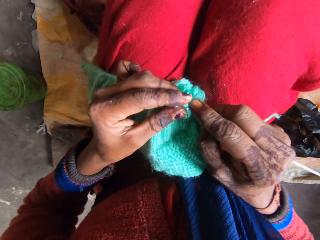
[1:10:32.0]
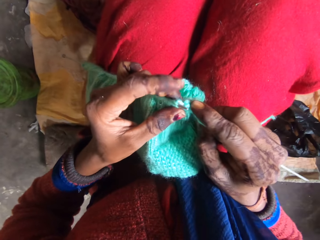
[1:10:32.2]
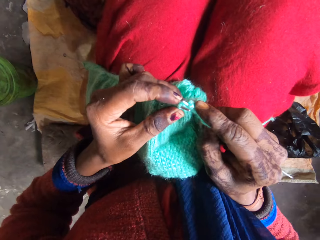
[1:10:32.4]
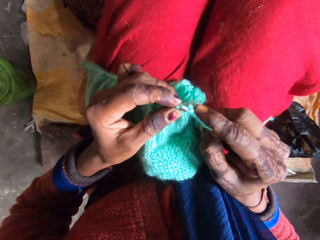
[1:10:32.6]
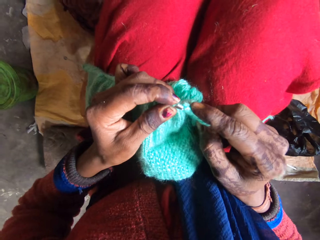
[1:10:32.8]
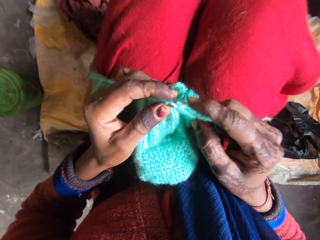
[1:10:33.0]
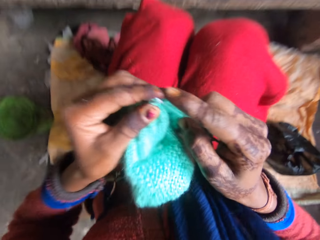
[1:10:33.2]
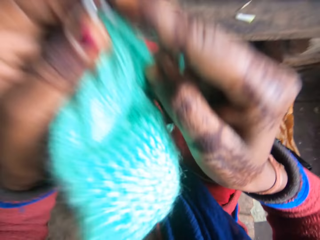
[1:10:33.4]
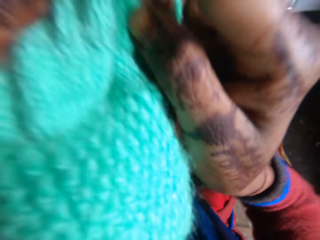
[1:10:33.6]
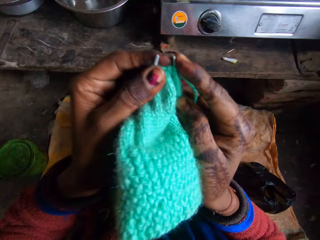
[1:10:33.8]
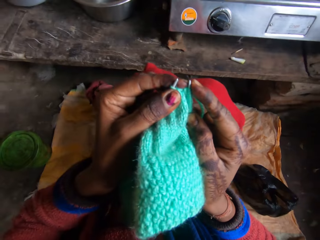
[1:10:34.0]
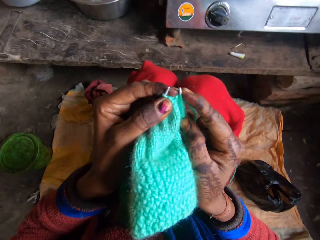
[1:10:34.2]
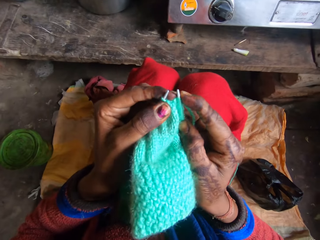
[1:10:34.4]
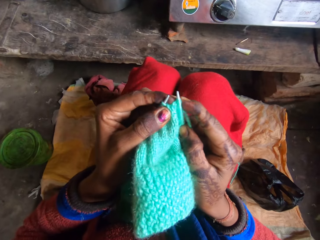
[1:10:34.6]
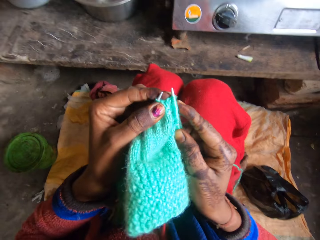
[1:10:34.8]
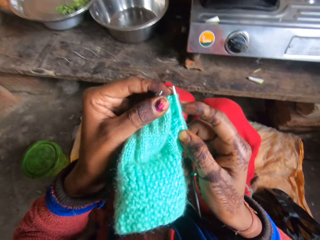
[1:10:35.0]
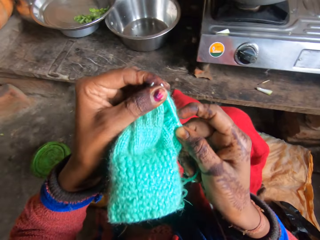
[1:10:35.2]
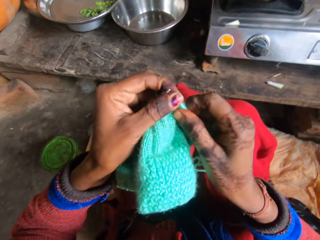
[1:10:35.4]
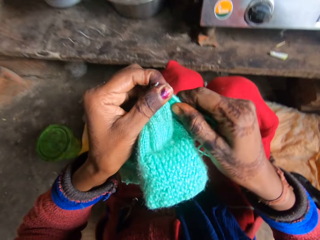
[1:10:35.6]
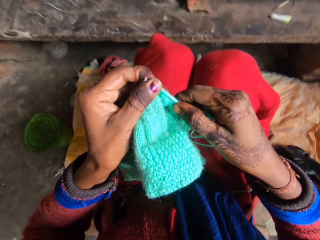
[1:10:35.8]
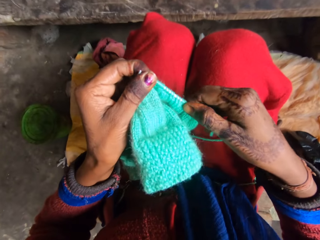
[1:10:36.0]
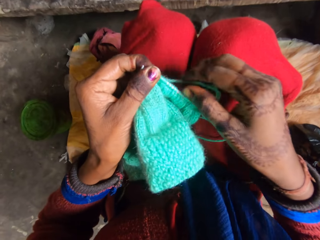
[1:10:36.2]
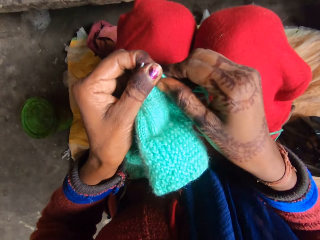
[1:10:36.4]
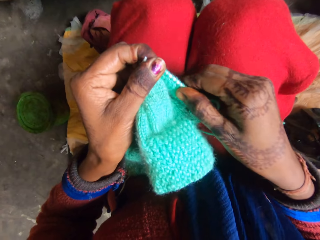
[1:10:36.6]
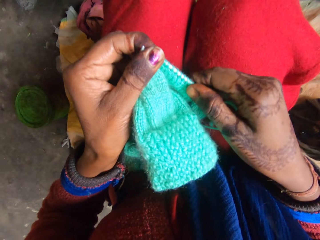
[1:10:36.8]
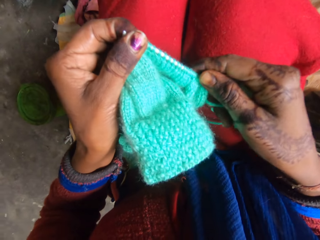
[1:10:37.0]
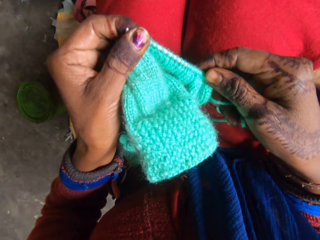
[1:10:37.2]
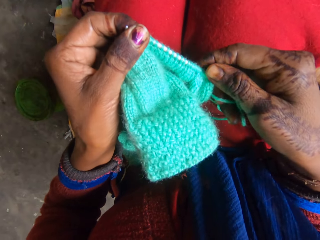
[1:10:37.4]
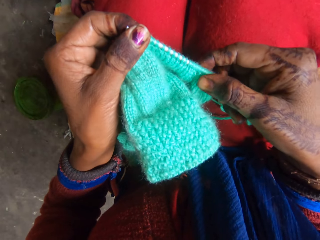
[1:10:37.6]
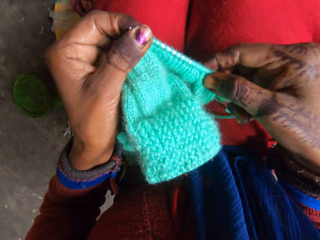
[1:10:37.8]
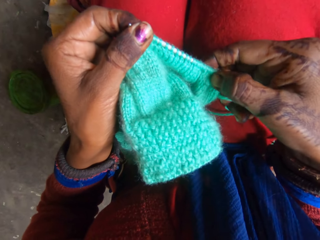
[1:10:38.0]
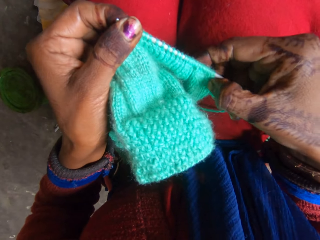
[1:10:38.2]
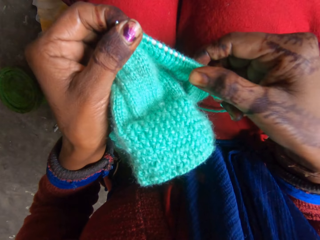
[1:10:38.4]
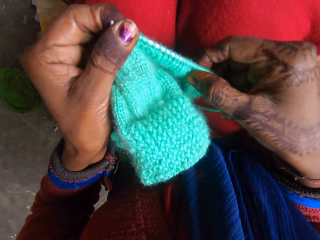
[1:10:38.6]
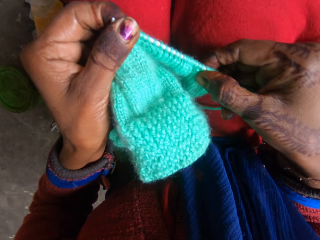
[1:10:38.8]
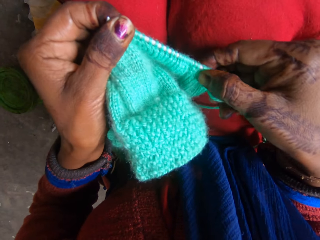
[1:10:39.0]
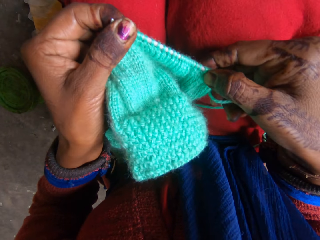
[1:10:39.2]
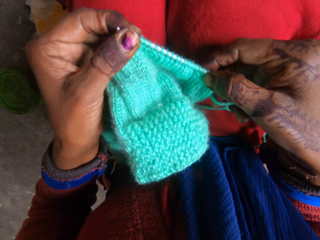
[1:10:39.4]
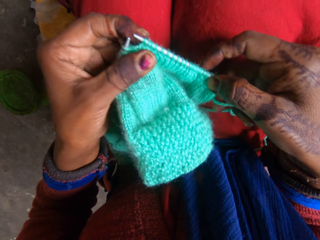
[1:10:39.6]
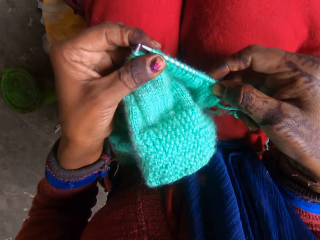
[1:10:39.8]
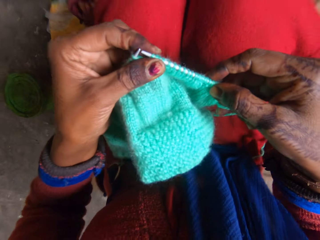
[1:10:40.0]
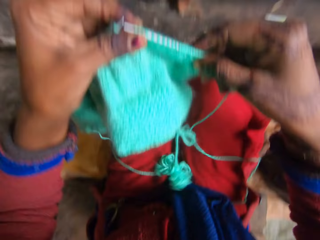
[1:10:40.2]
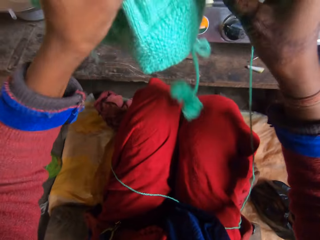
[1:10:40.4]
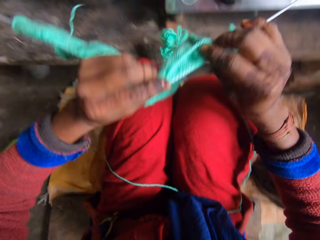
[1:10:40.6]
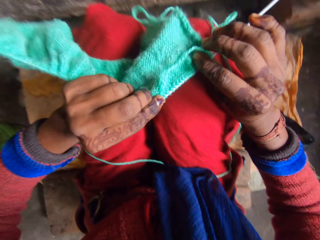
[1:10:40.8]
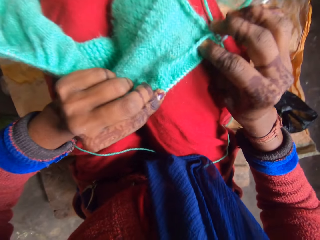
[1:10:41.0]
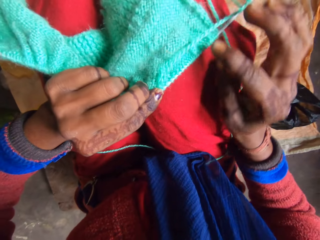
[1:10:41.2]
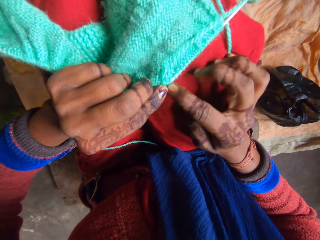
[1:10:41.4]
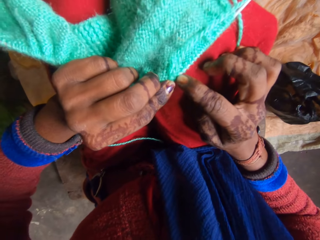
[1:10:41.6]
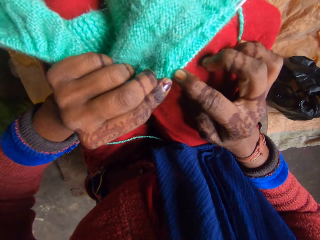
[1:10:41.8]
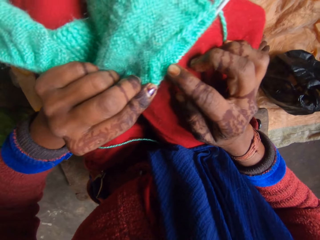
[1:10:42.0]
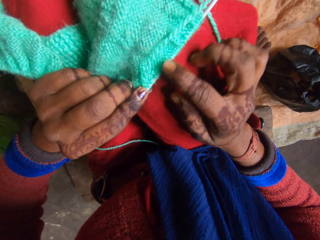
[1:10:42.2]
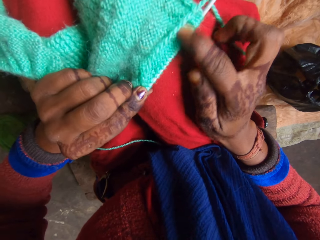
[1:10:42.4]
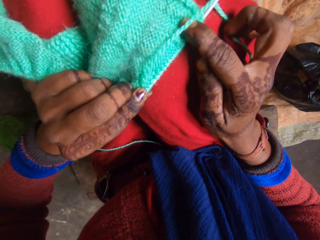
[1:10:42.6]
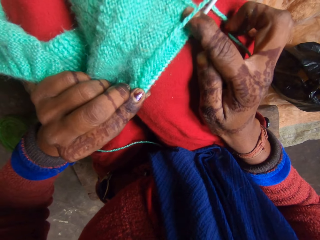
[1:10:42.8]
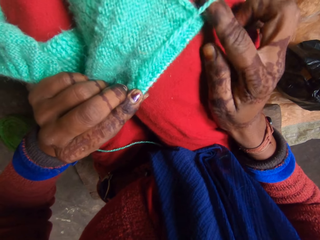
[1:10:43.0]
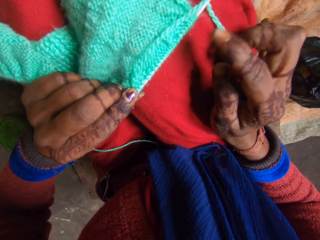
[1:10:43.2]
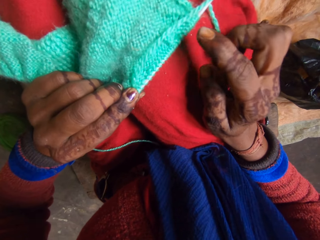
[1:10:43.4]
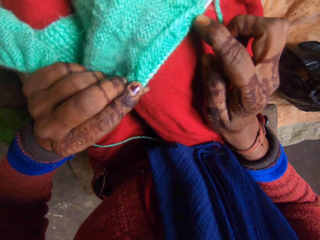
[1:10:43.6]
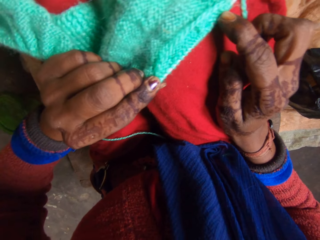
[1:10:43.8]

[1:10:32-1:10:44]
The camera wearer adjusts the yarn in the needle. They sing. They look at the garment.

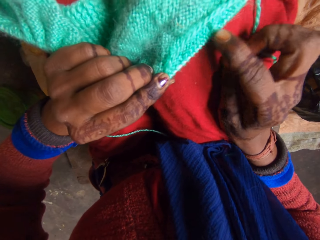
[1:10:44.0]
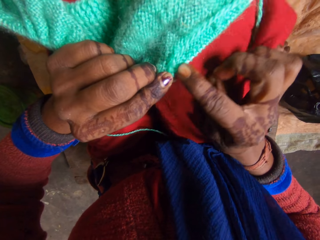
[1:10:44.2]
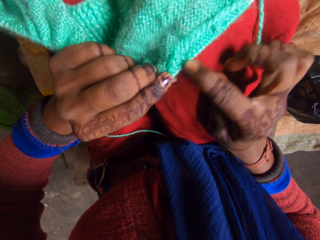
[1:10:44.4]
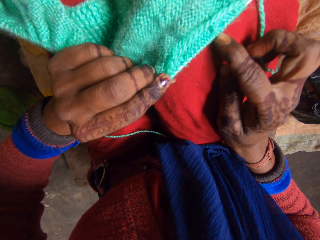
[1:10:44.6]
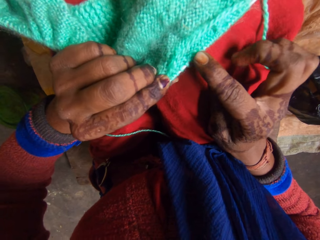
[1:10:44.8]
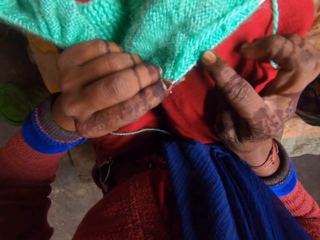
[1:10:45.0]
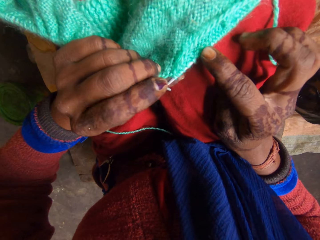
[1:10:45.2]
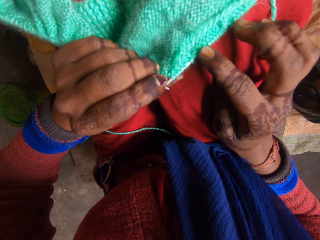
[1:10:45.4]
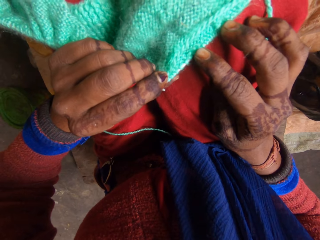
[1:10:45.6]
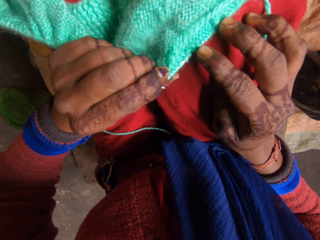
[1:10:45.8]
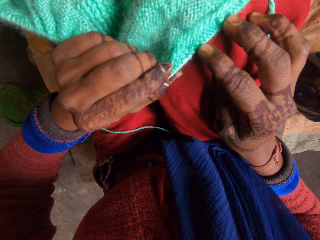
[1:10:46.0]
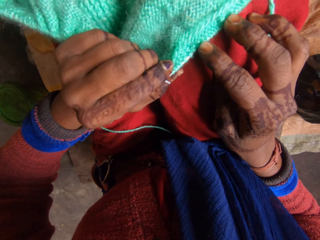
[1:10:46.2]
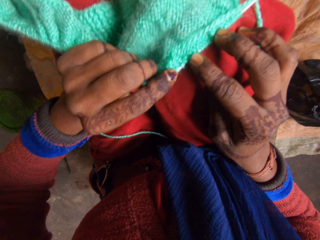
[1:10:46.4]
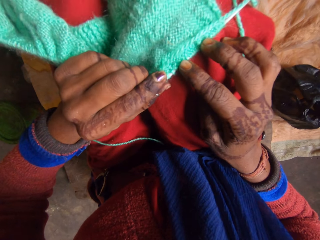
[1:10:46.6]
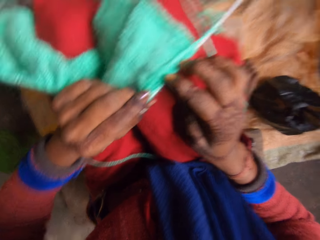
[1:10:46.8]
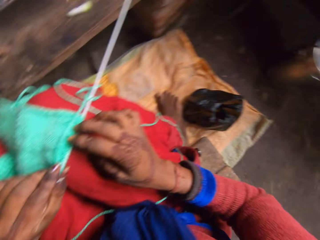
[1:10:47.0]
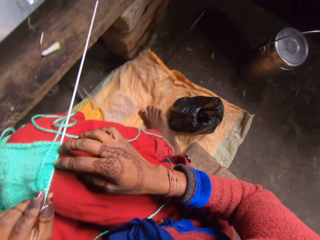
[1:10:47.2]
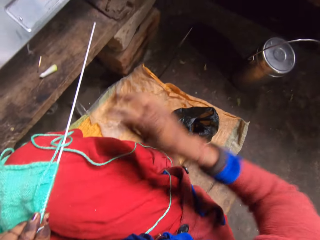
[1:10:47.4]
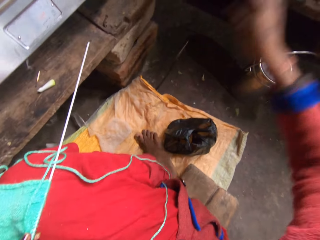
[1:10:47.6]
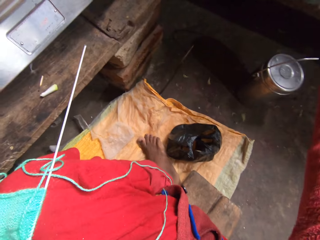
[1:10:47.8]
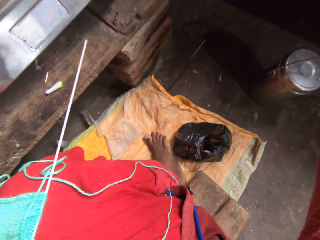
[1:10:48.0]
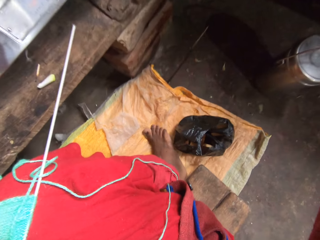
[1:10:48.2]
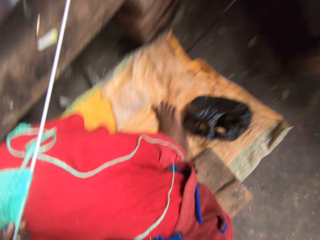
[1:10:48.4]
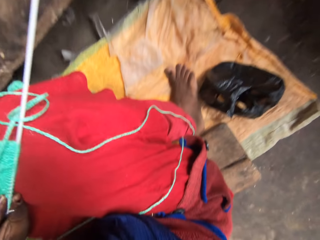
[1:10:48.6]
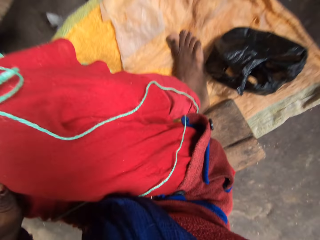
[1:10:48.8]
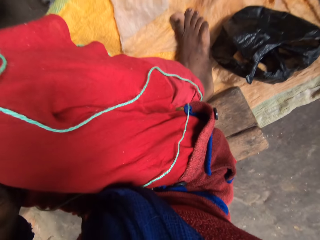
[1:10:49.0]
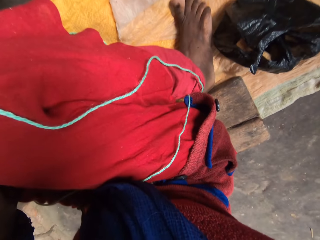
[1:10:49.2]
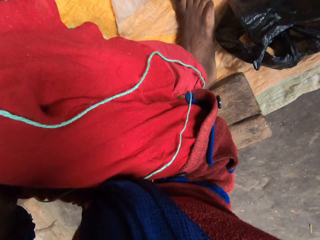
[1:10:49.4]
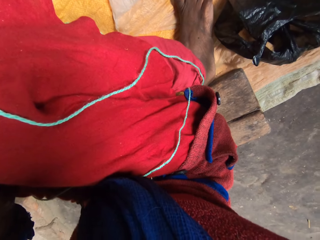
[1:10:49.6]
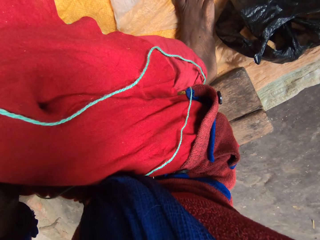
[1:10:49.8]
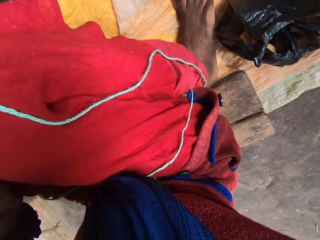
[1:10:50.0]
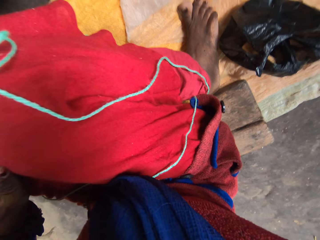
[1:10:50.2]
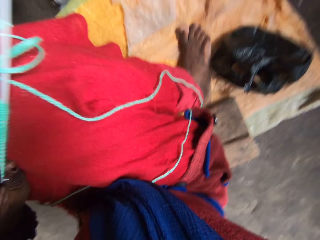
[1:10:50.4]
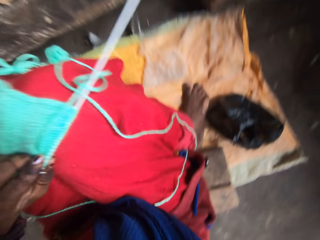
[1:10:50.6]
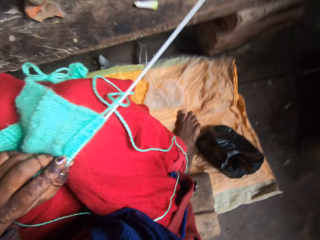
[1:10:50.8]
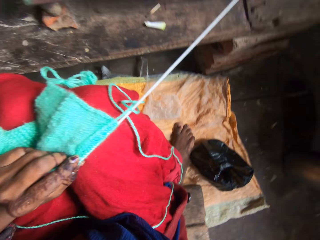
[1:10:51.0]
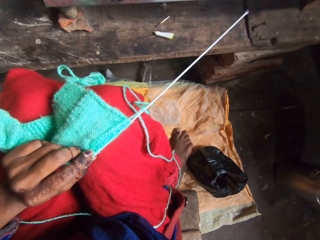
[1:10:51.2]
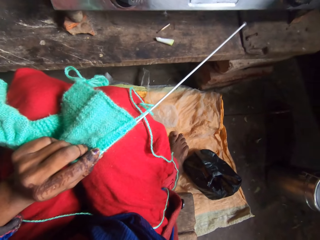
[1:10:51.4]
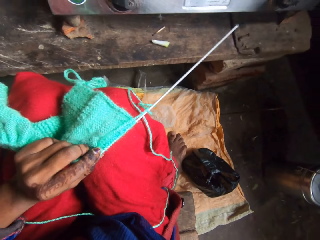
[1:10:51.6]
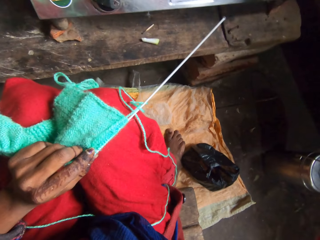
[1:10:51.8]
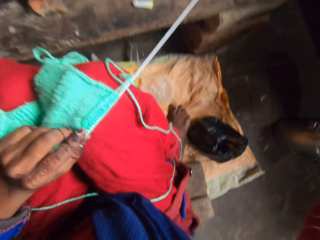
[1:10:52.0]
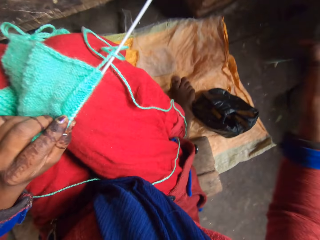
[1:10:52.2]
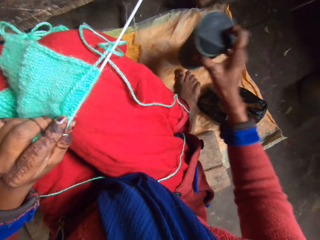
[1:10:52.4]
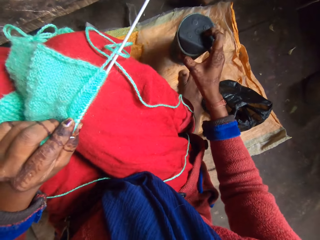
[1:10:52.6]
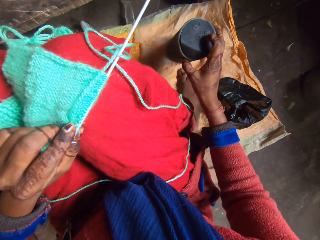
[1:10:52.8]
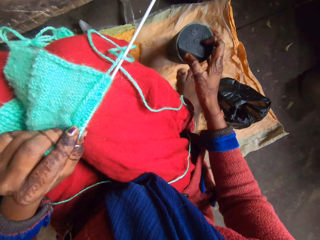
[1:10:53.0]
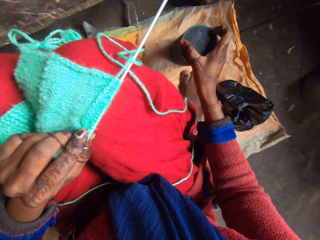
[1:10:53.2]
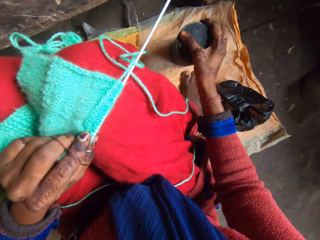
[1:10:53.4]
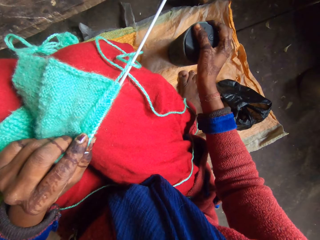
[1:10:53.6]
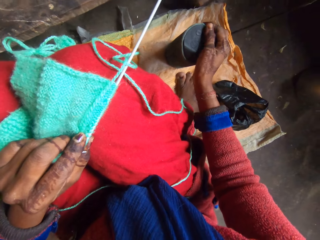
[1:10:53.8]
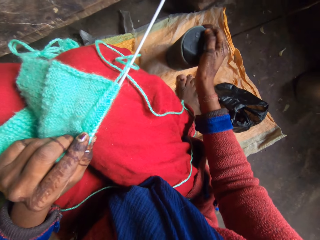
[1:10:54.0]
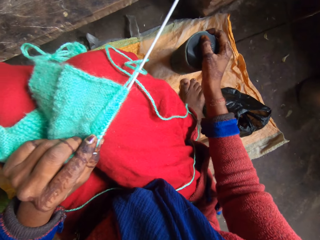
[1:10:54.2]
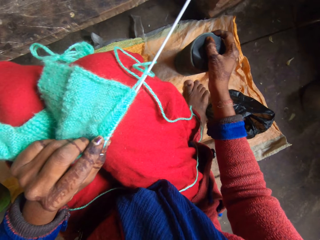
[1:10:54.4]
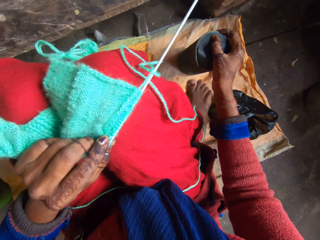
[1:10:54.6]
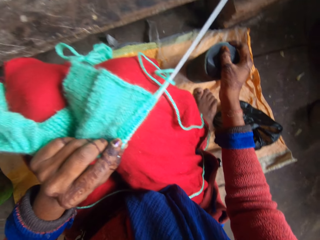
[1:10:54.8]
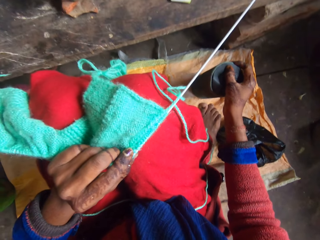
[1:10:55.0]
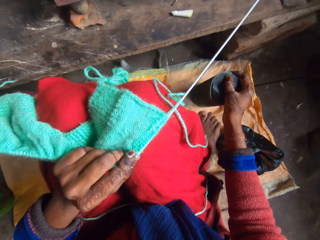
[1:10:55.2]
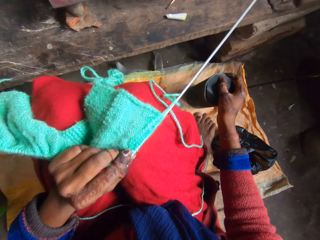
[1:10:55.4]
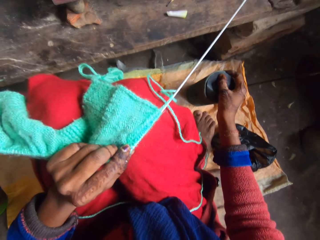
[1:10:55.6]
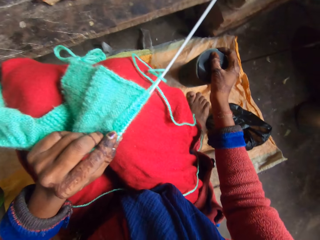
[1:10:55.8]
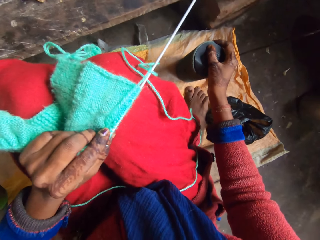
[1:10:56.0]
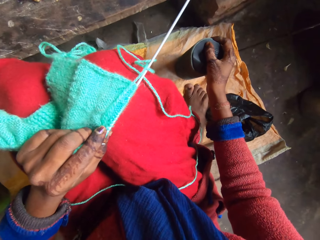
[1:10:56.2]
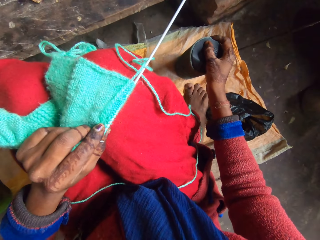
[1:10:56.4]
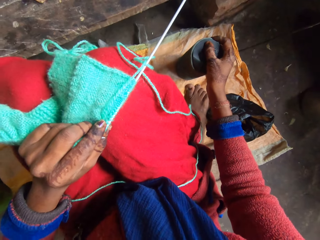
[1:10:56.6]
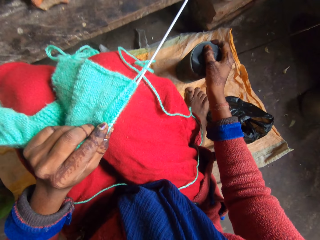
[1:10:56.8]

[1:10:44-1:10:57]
The camera wearer picks up a speaker. She drops the bluetooth speaker beside her on the floor. She presses the button on the bluetooth speaker.
